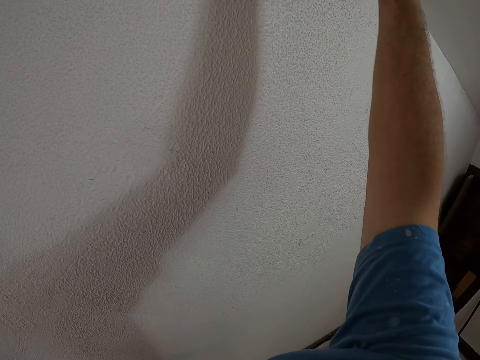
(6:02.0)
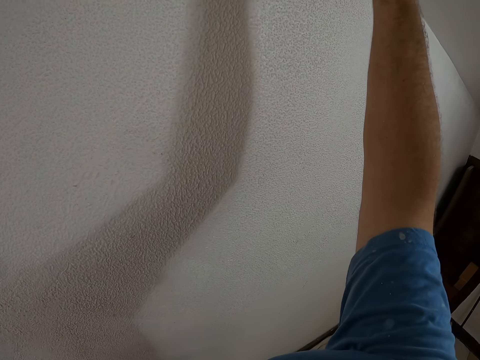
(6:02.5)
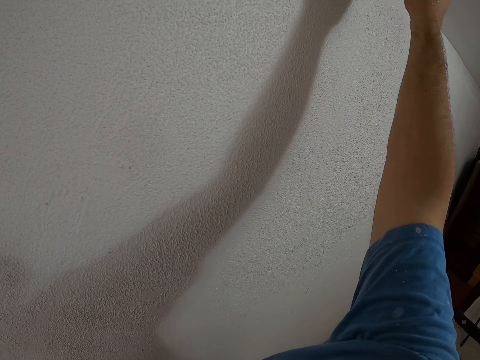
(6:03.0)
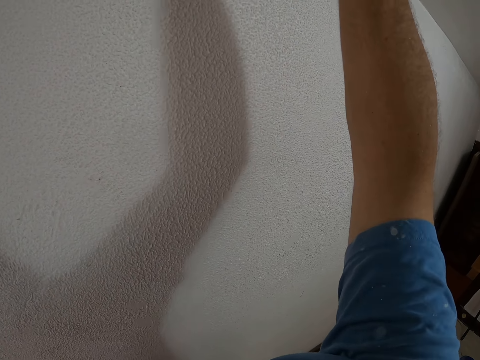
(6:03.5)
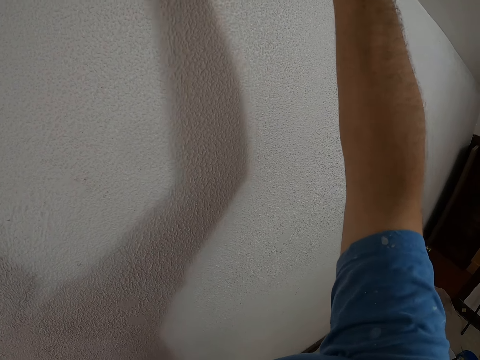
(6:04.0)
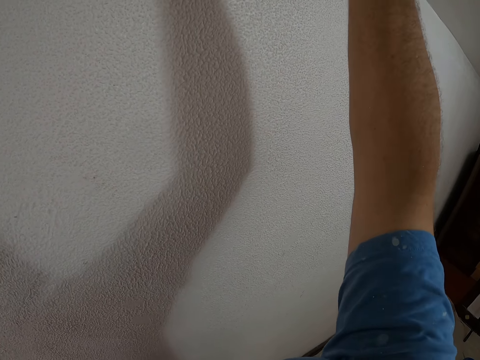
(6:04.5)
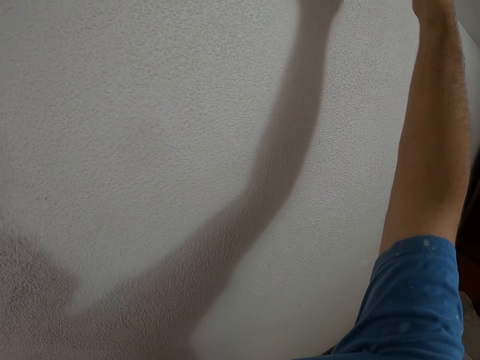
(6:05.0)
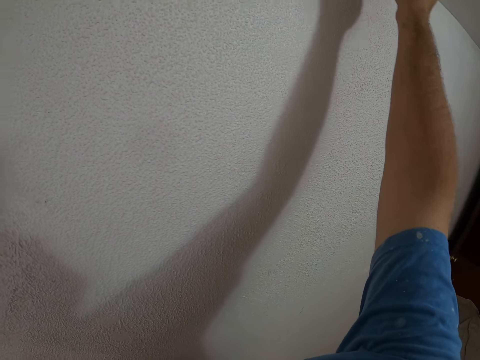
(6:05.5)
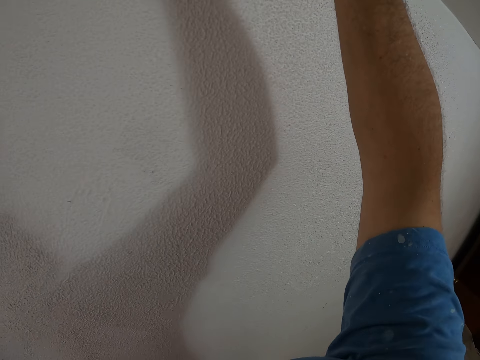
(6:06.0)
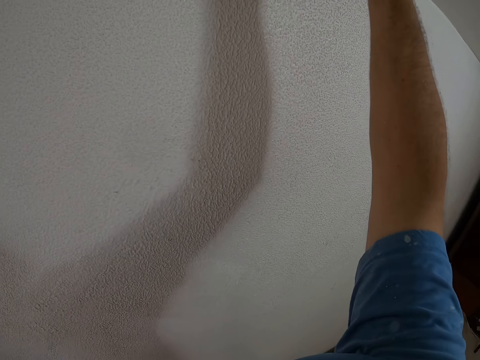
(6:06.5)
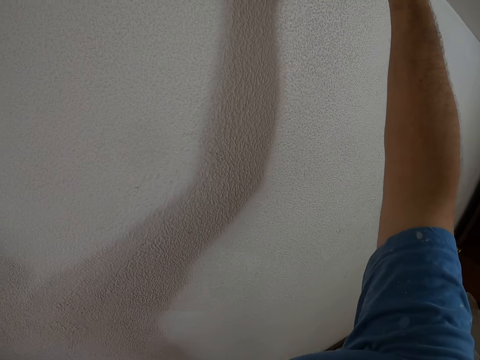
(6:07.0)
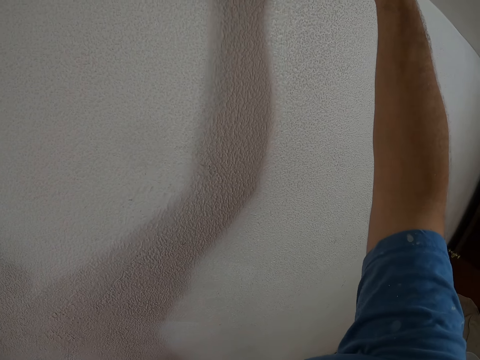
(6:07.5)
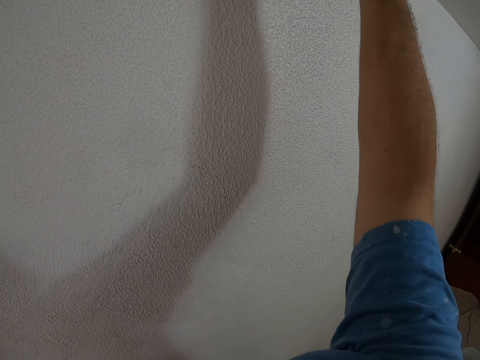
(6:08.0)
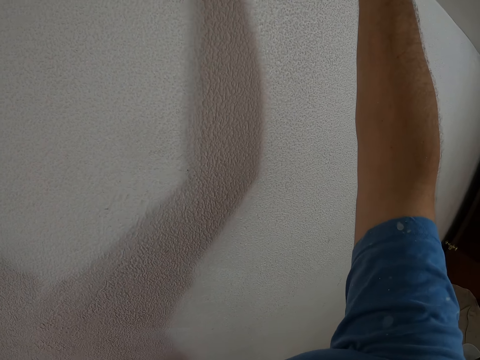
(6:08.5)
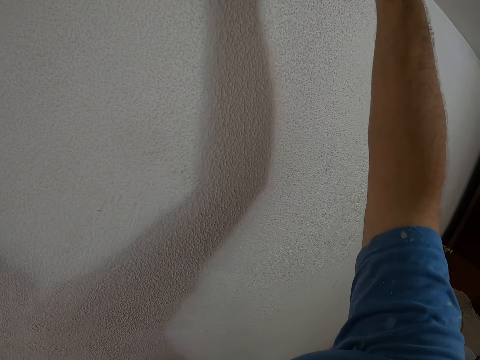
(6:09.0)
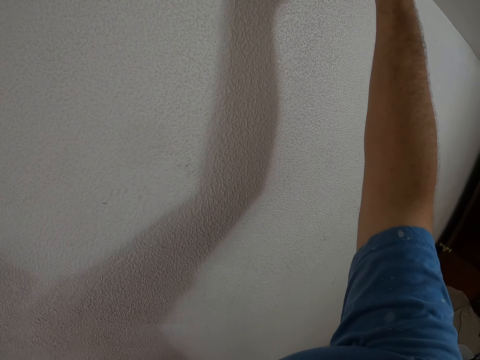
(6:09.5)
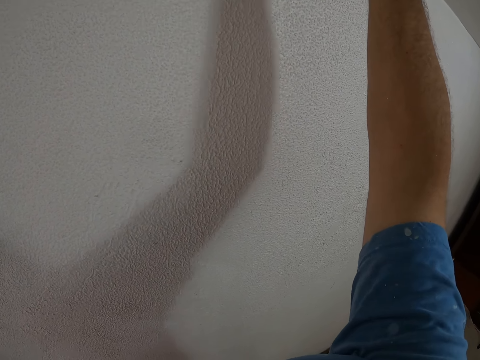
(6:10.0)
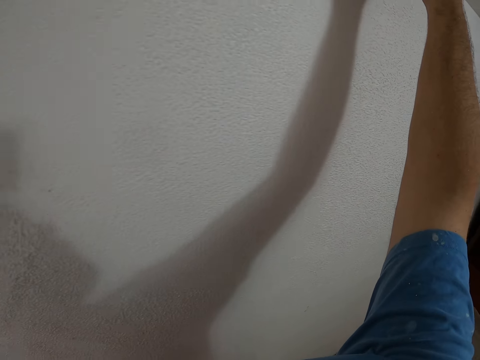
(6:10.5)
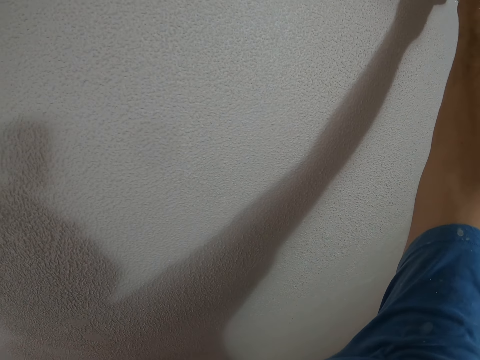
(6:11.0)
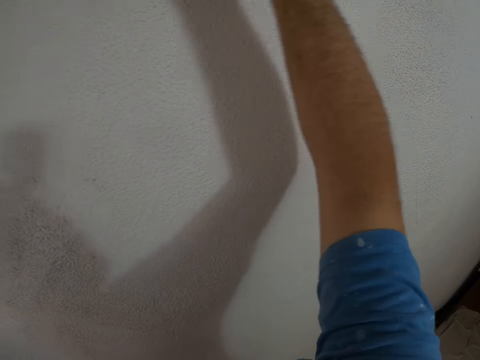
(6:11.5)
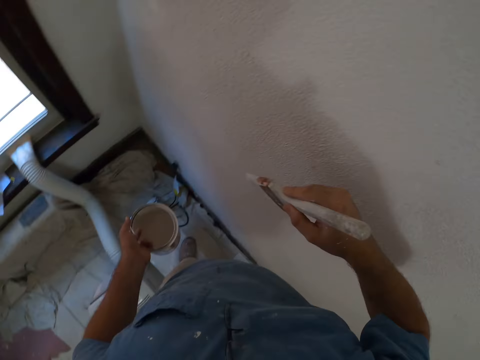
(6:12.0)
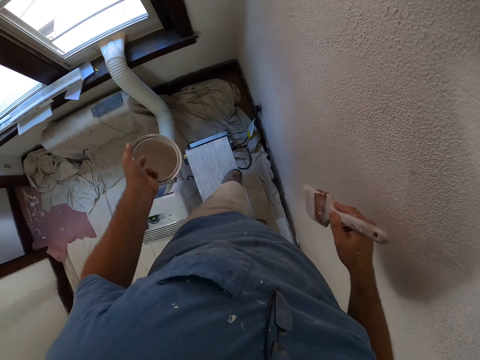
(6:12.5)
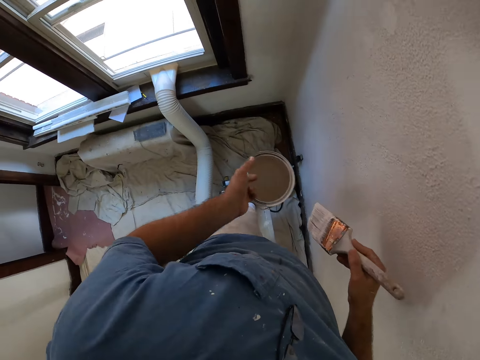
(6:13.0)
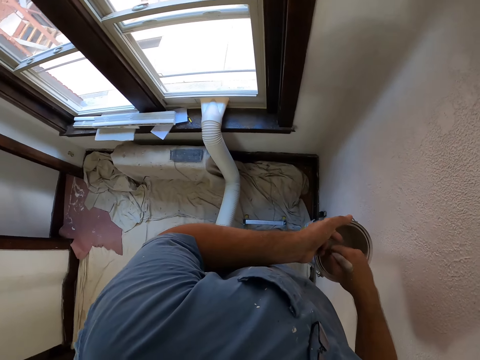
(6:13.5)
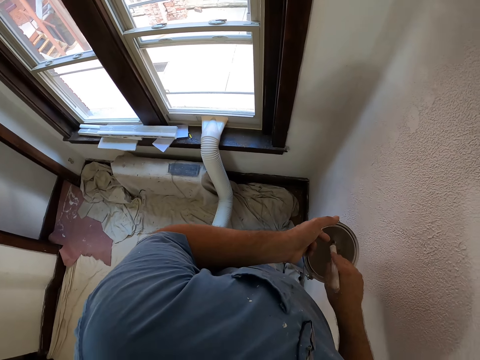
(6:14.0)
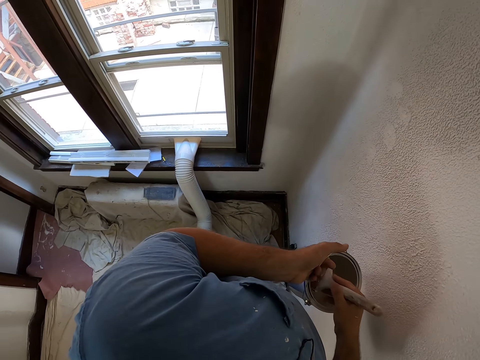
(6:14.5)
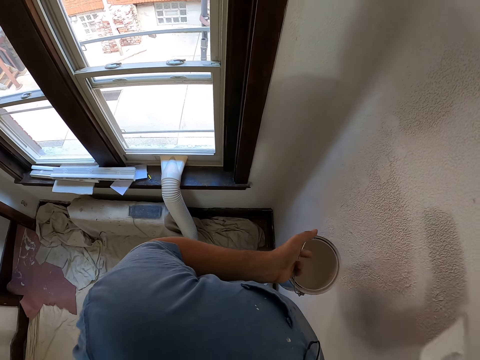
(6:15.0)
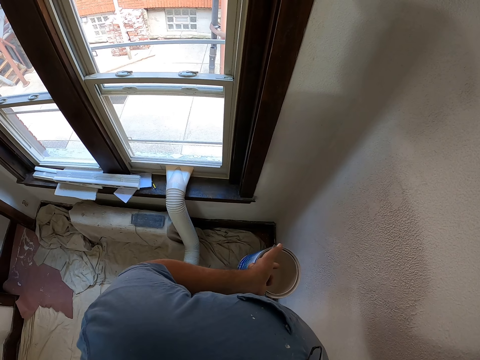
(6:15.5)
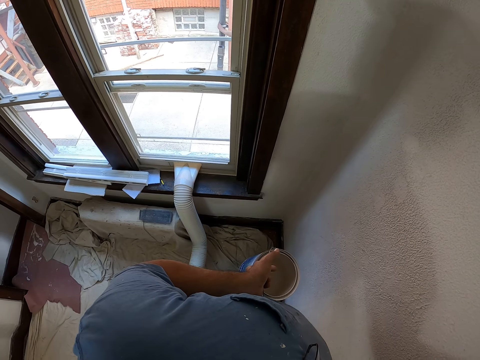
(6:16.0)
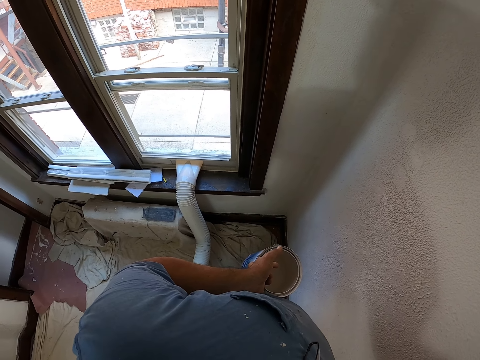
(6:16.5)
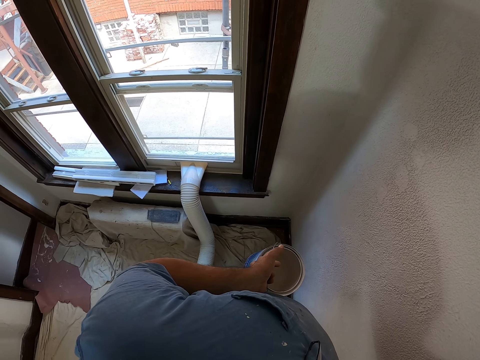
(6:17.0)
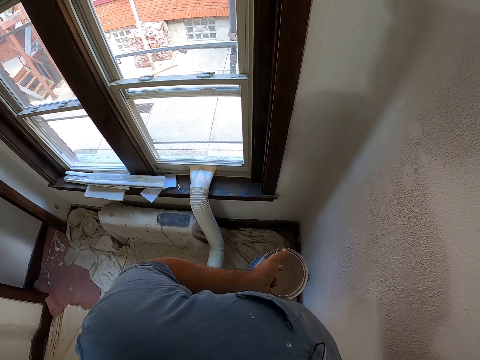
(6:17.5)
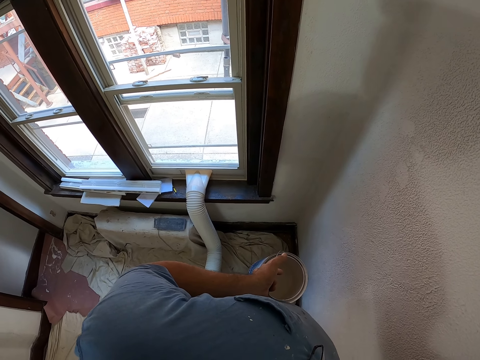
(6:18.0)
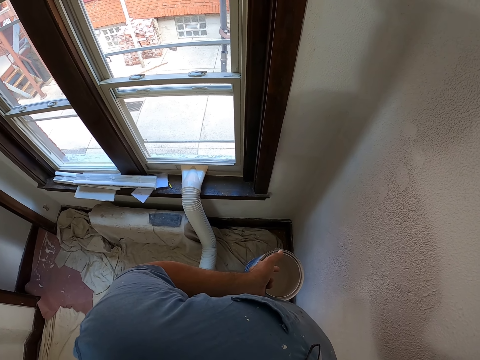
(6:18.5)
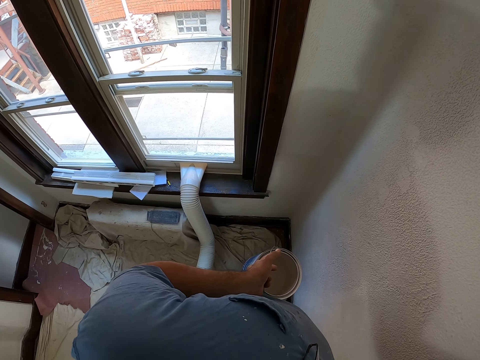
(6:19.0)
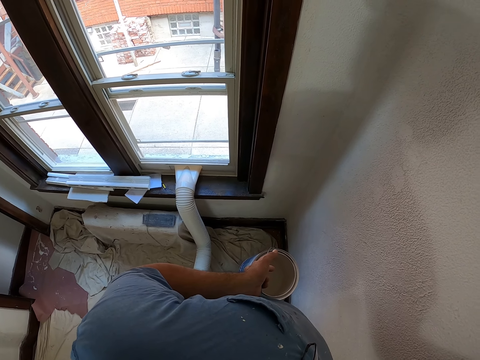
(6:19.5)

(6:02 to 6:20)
The camera wearer moves one step on the standing stand. They dip the brush into paint. They shake the brush in the paint. They continue painting.

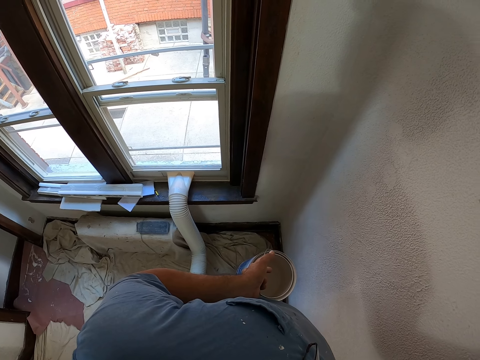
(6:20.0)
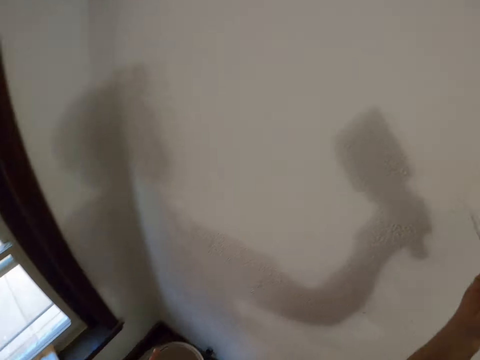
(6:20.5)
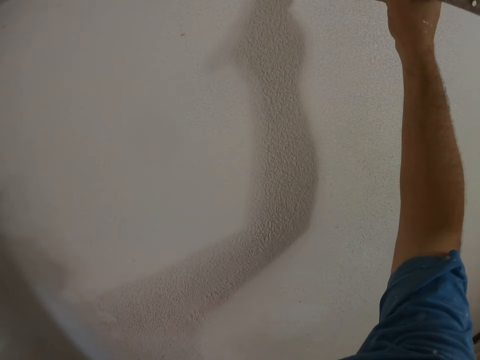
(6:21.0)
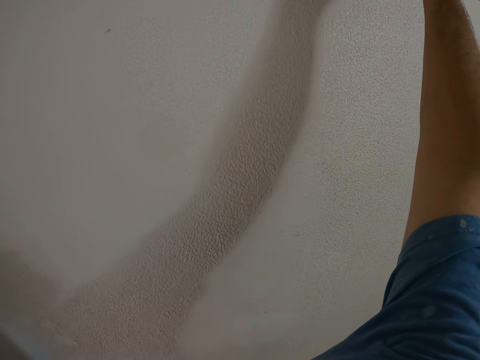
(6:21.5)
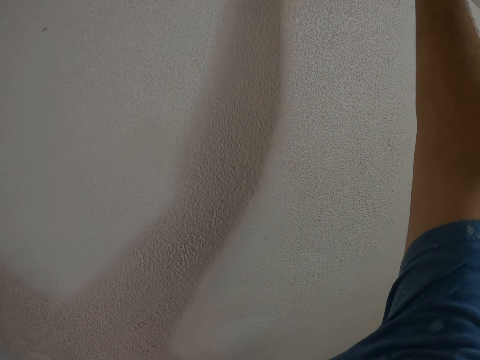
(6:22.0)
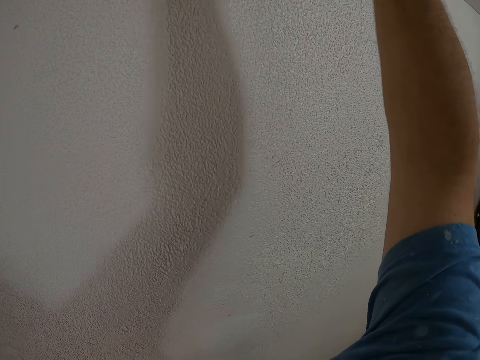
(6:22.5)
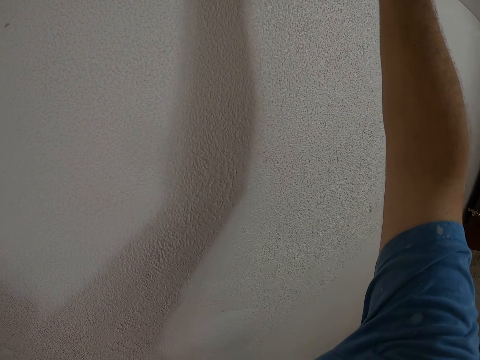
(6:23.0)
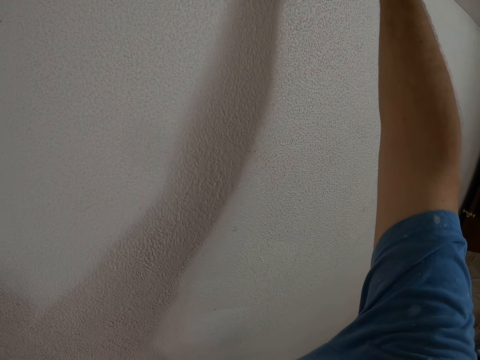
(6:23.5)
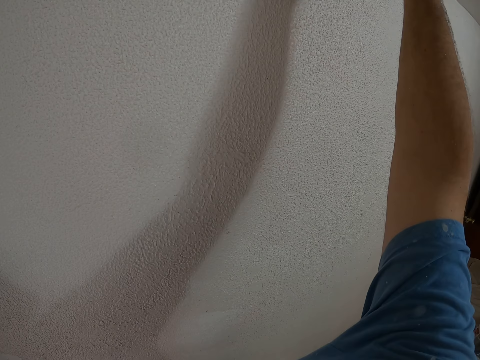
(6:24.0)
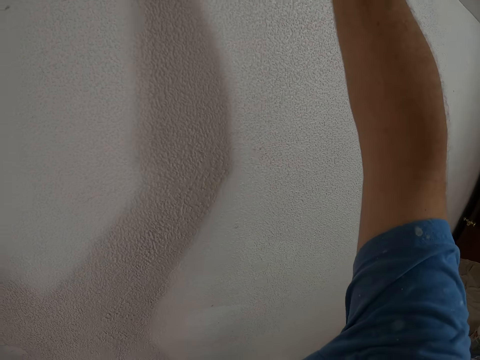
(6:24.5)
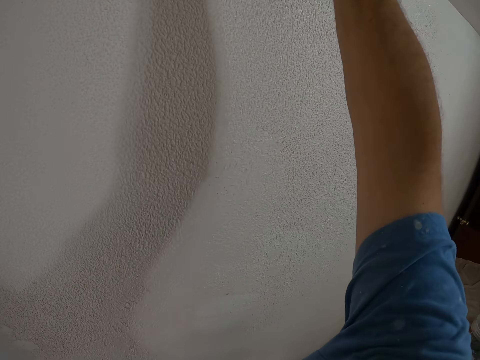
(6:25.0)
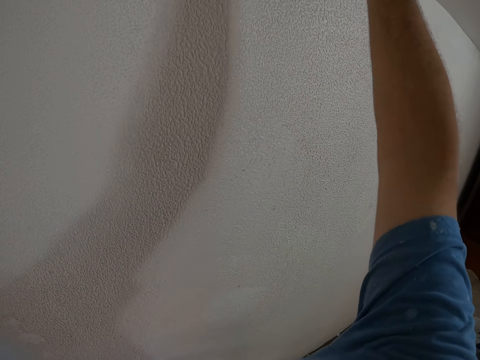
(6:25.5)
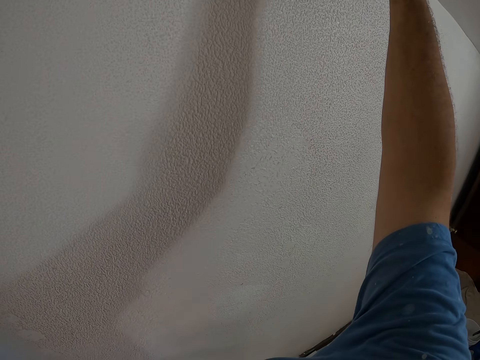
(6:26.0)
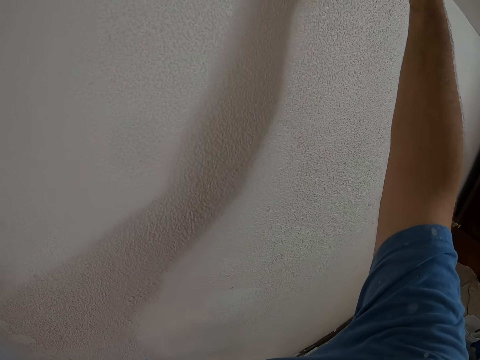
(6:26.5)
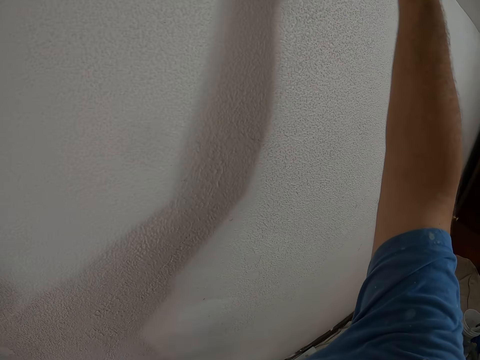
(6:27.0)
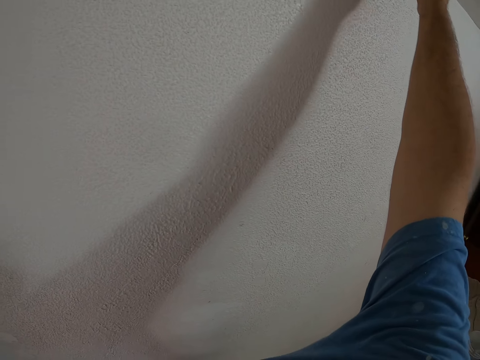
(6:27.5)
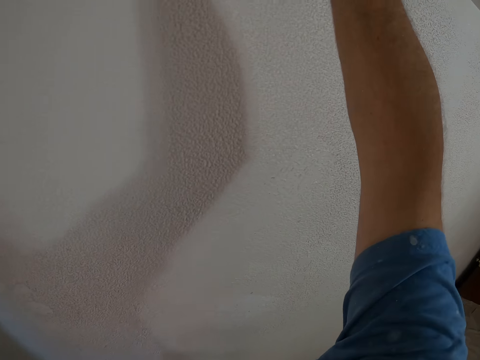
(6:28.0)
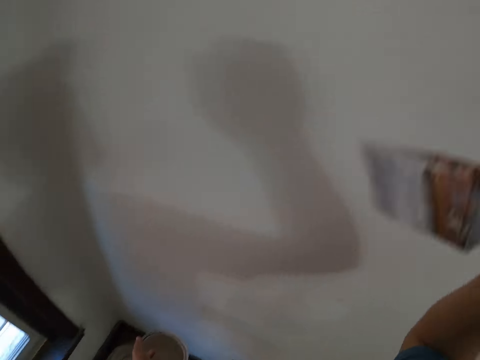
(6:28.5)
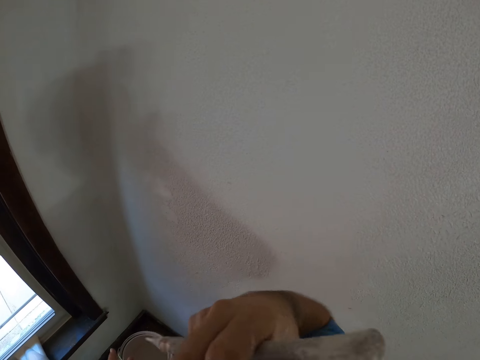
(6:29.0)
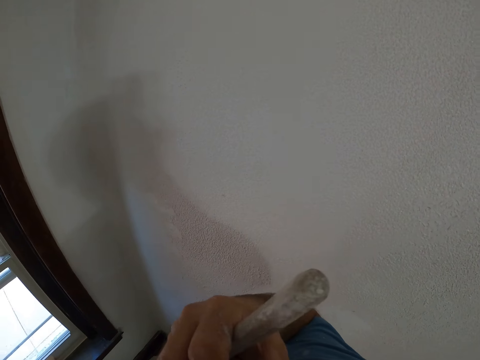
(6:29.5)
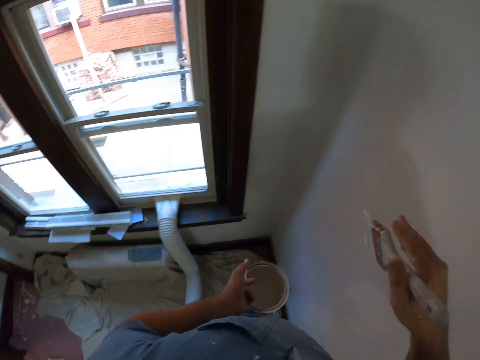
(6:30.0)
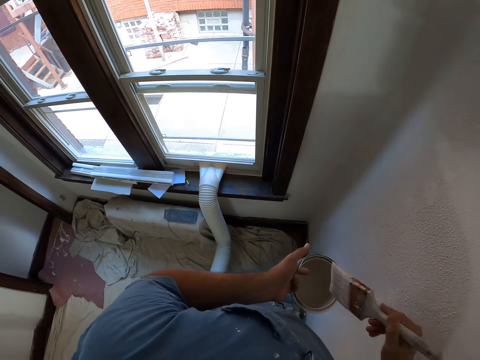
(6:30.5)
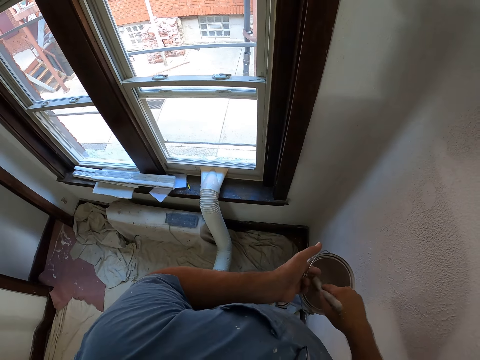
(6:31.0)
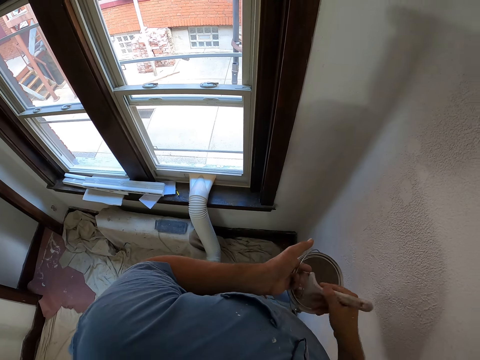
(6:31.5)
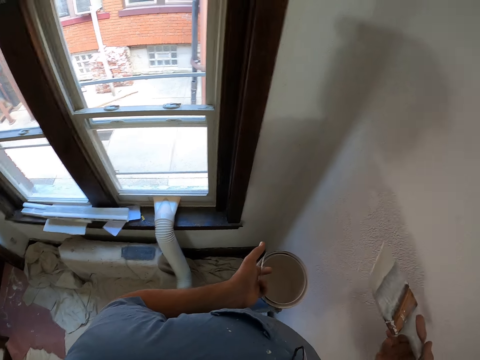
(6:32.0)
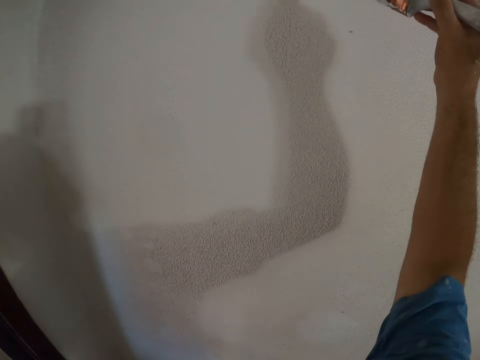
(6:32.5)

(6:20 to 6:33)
The camera wearer shakes the brush. They dip the brush into the paint. They shake the brush.
